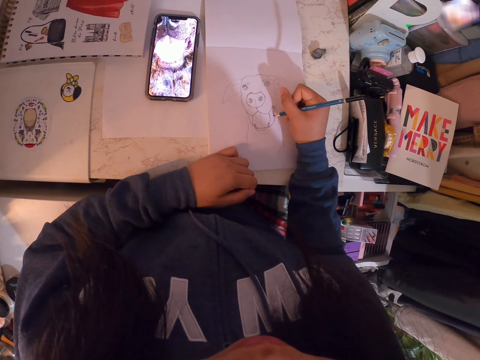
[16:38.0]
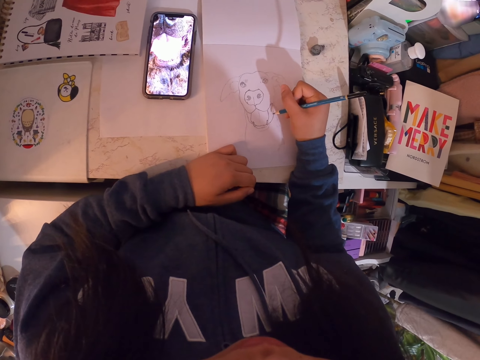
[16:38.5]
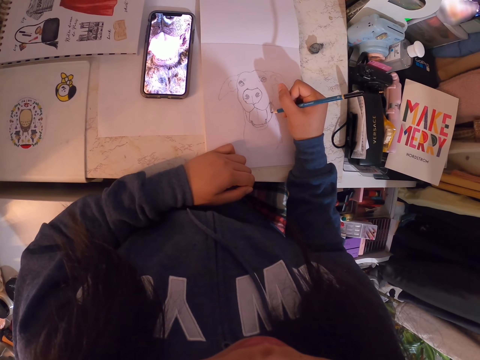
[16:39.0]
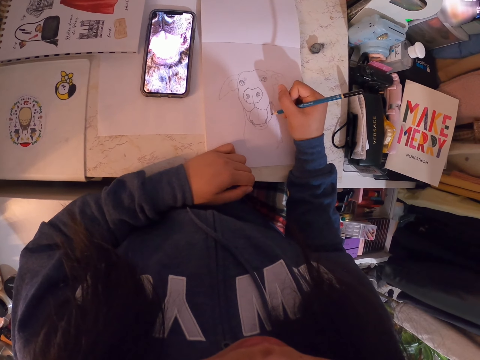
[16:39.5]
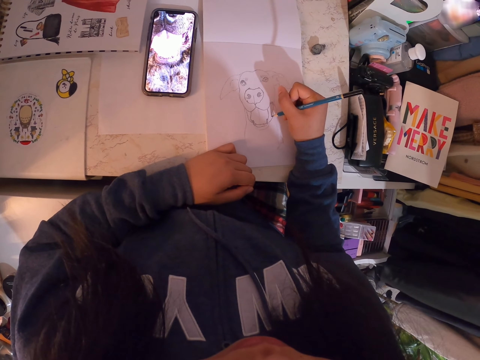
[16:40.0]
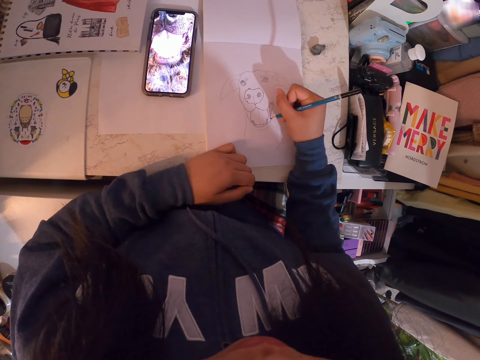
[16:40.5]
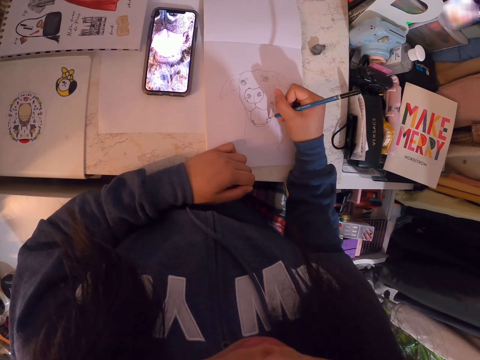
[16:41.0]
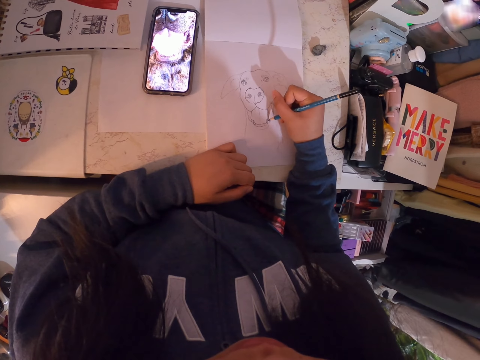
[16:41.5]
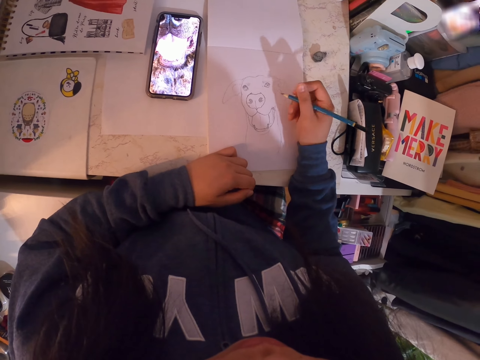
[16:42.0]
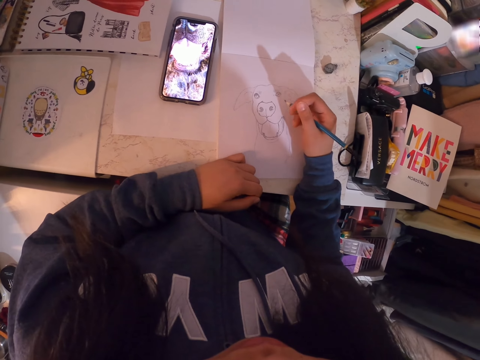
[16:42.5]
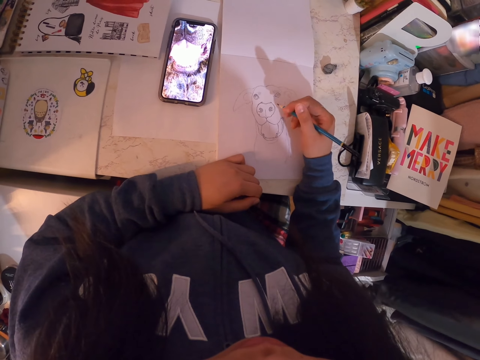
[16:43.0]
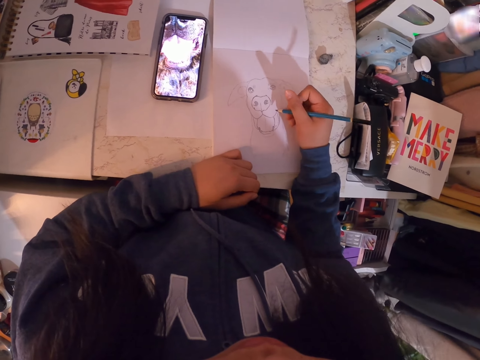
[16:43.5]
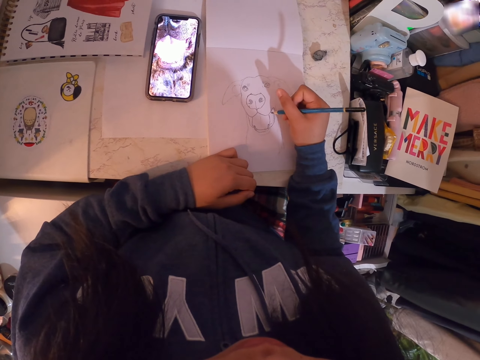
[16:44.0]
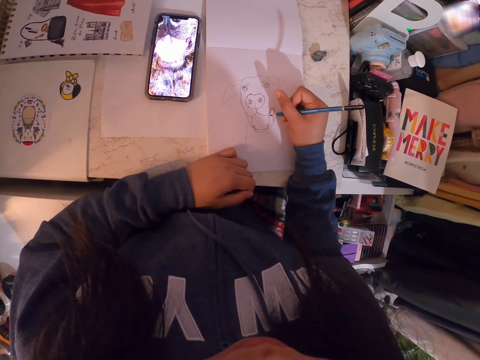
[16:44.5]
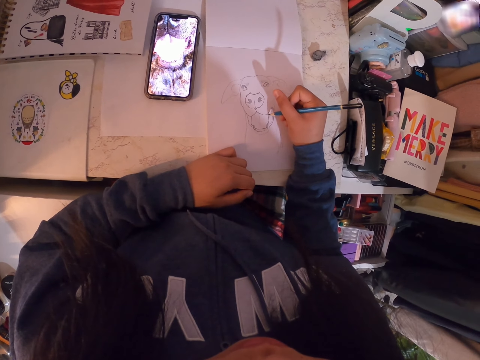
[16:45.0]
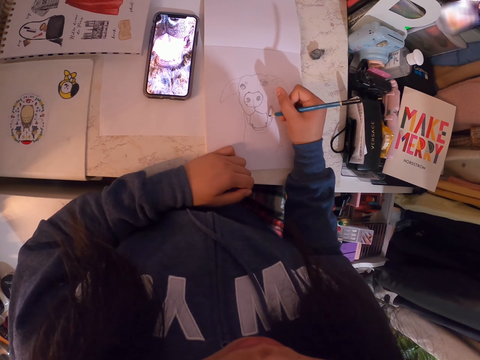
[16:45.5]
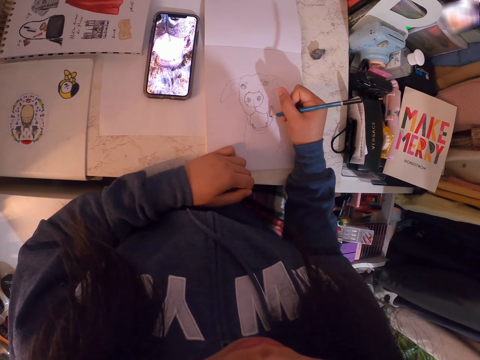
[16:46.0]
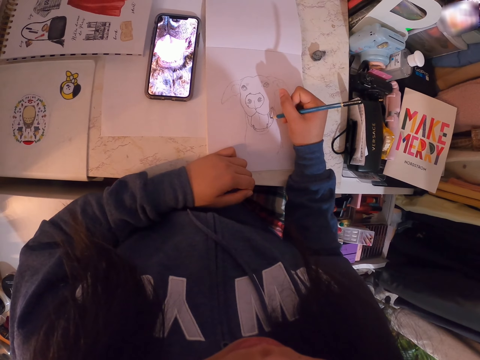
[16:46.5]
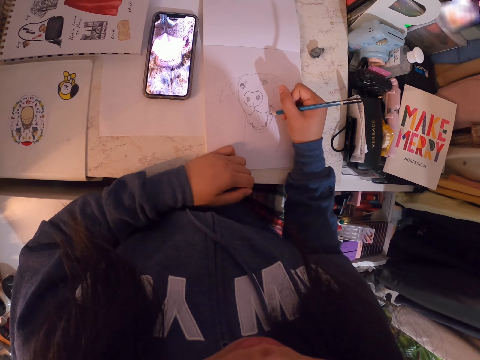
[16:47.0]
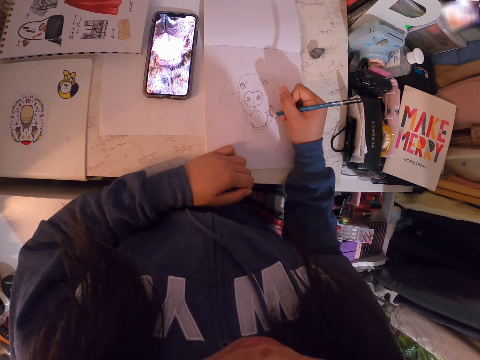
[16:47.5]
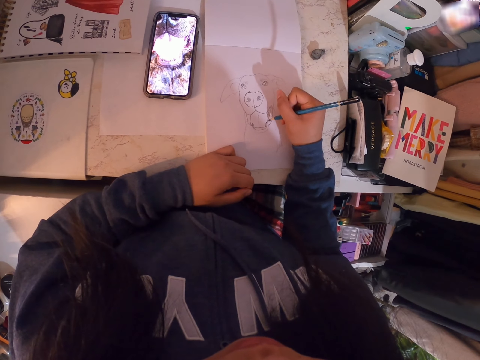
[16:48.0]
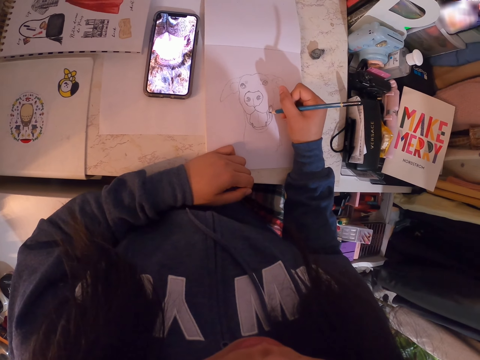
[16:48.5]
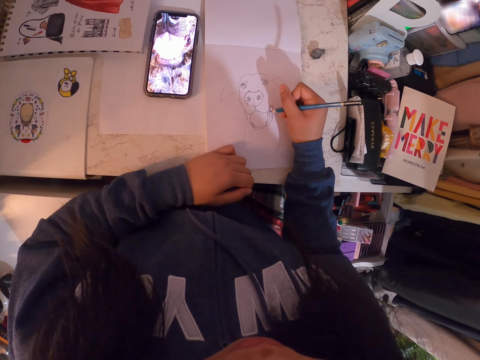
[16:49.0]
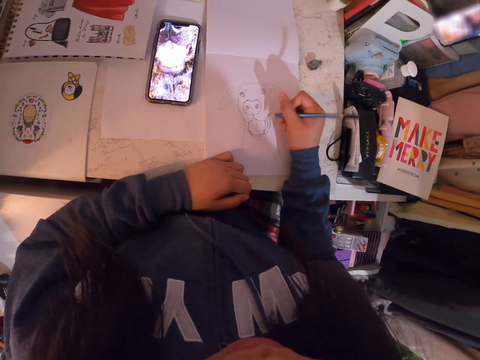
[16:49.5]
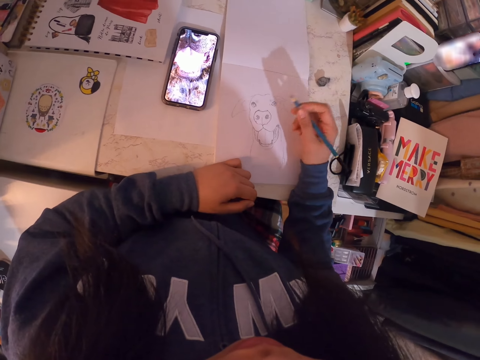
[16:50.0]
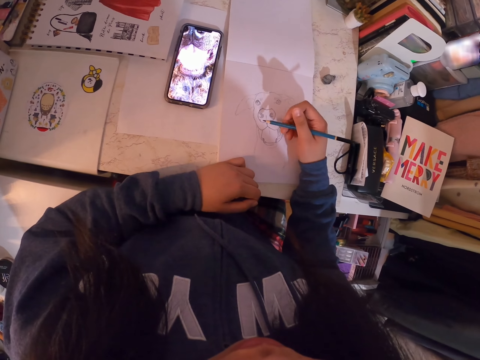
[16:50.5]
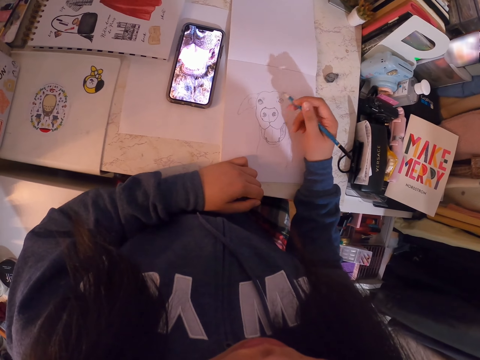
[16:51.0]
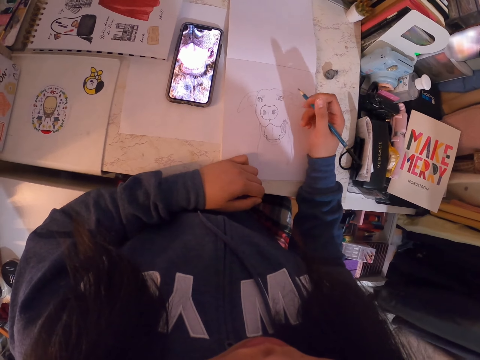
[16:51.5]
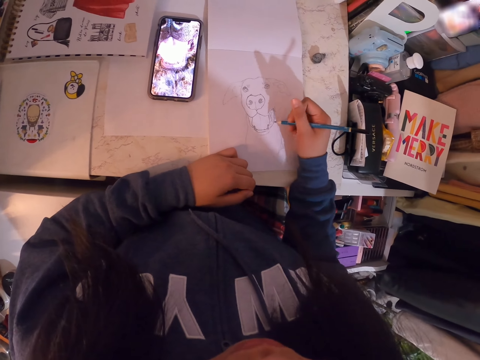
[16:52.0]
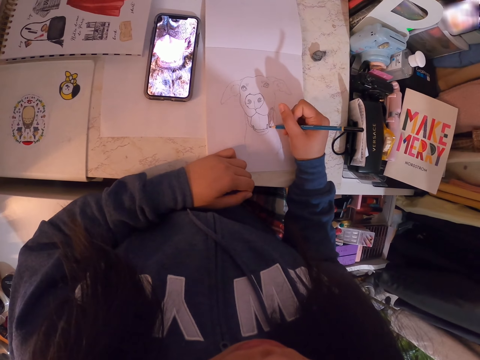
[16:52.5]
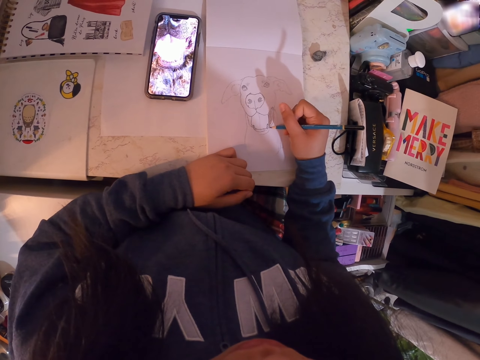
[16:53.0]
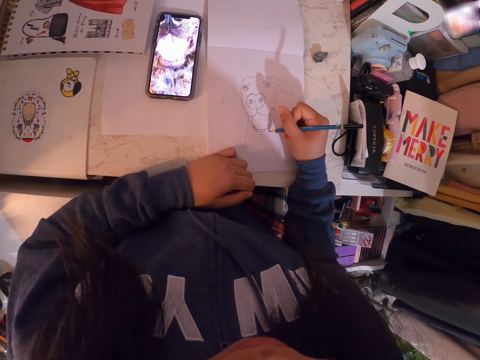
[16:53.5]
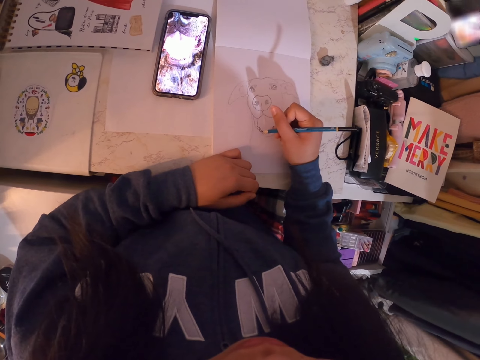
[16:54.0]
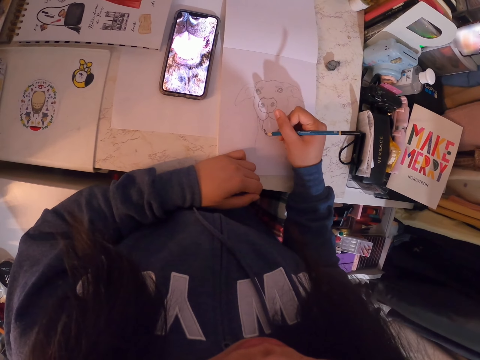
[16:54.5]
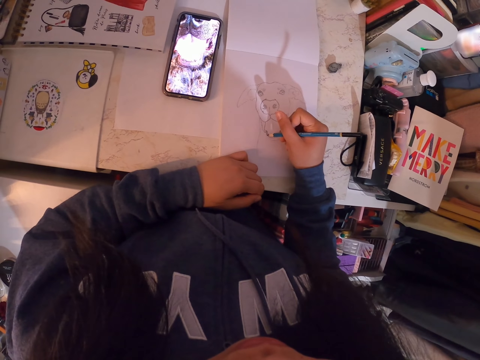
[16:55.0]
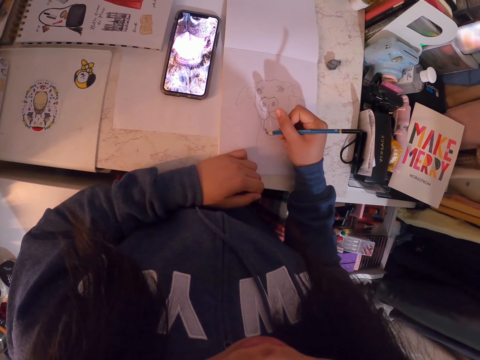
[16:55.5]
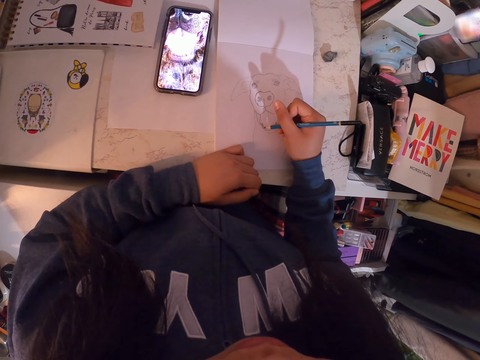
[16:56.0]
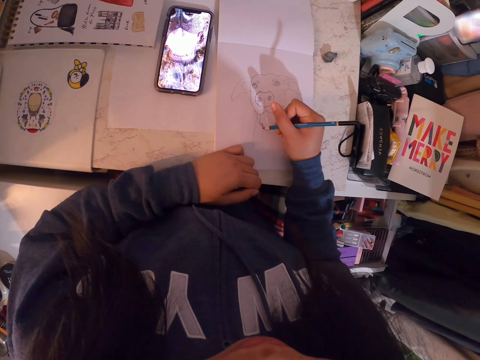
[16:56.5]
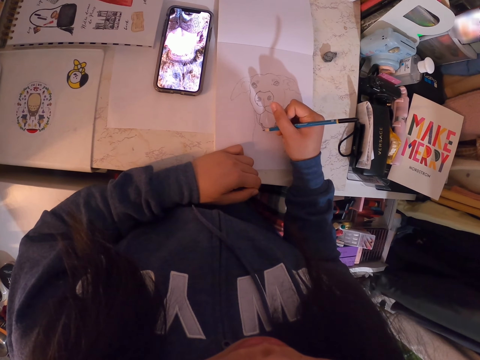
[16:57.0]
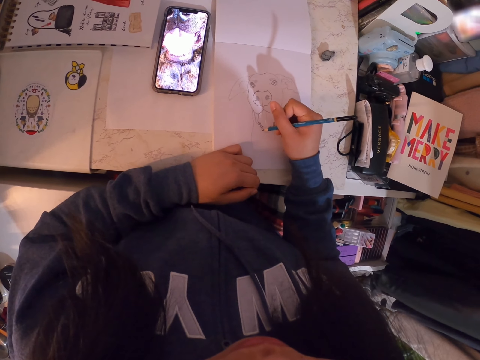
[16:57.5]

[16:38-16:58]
The camera wearer stares at the image. They draw the image. They stare at the image. They draw on a paper.

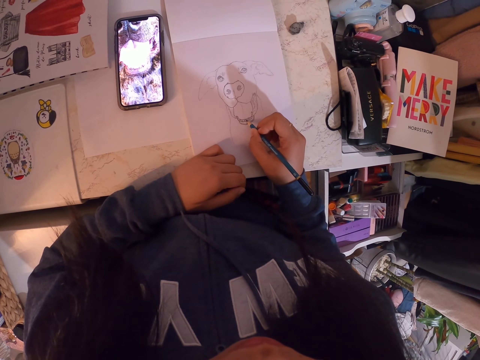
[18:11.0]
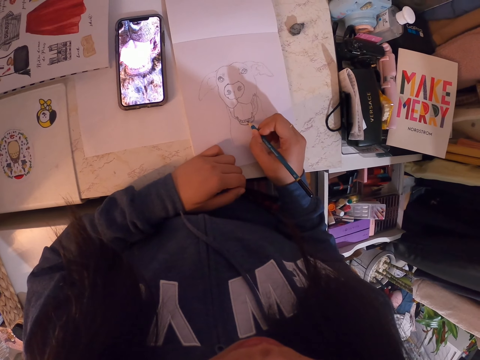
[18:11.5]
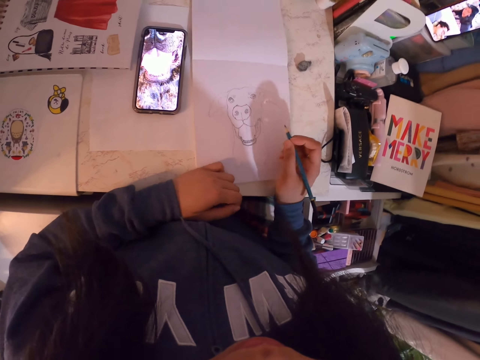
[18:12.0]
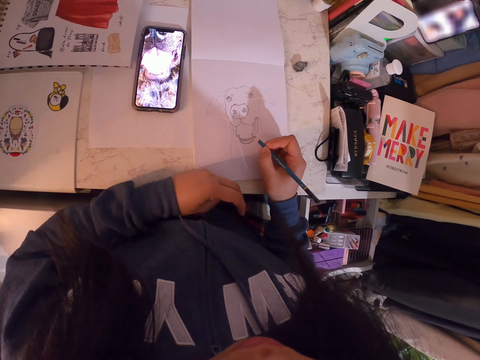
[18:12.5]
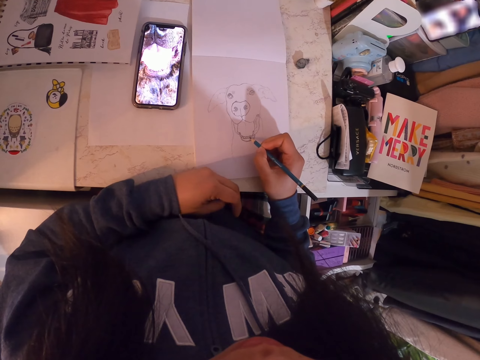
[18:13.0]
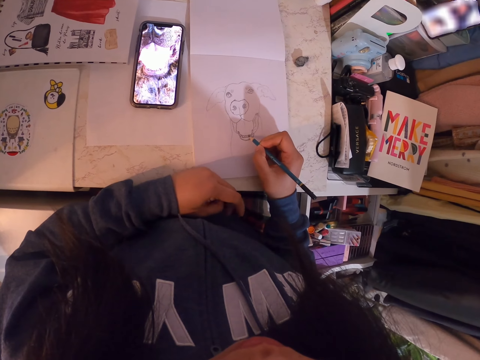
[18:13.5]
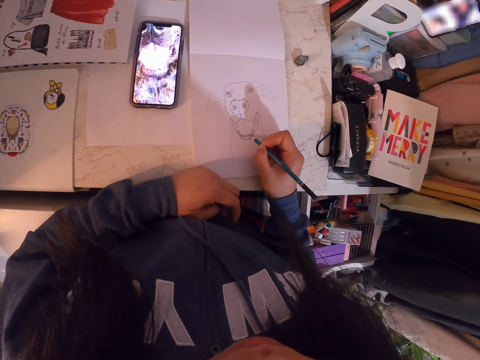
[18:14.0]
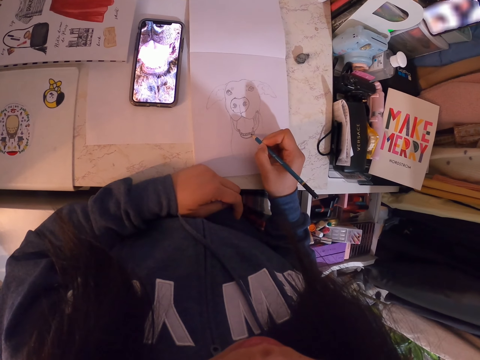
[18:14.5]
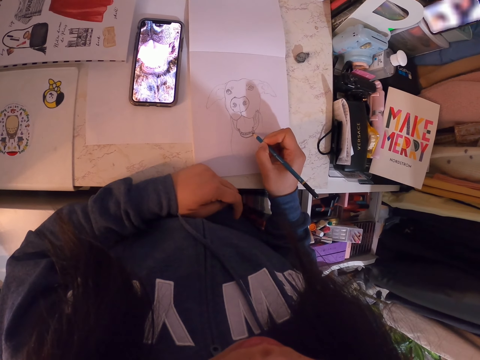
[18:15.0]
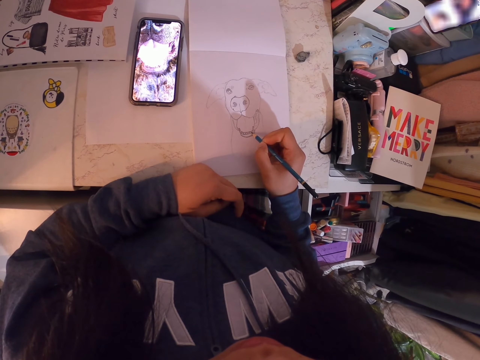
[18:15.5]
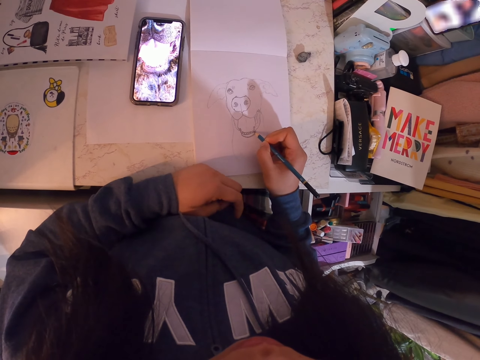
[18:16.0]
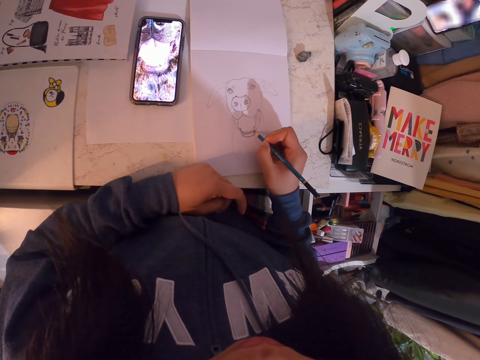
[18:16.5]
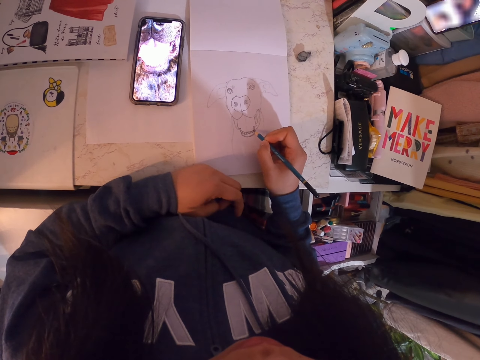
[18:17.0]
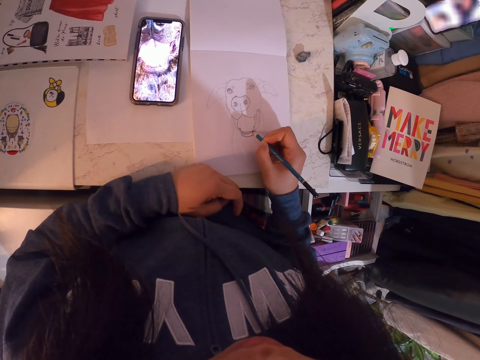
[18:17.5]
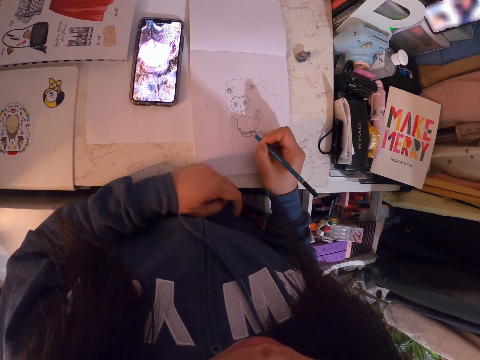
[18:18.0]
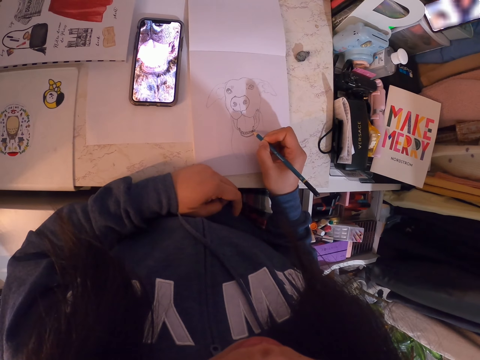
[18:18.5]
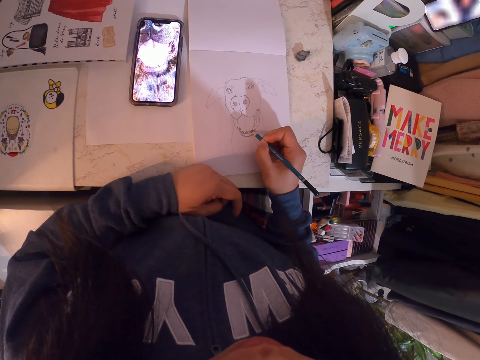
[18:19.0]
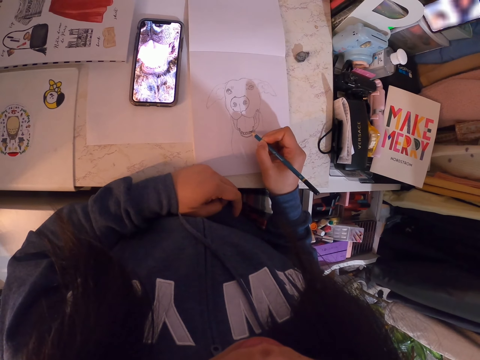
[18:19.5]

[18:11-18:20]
The camera wearer stares at the drawing. They draw on the book.
